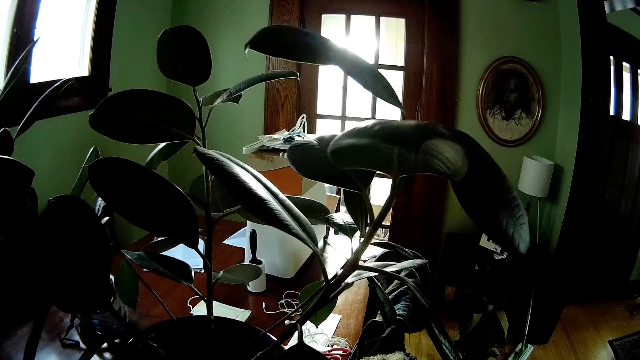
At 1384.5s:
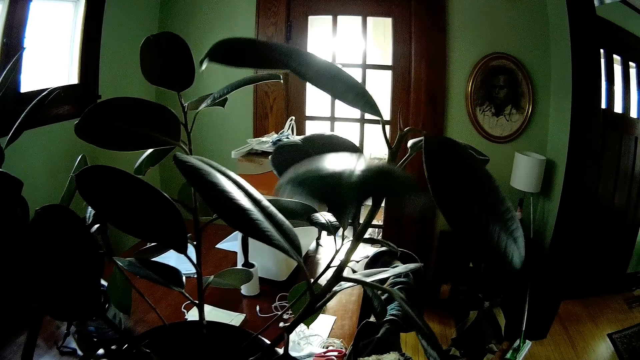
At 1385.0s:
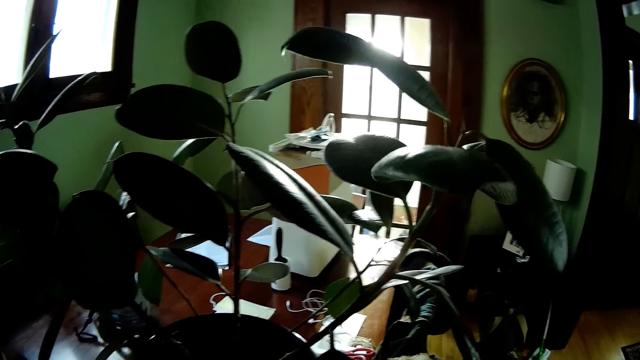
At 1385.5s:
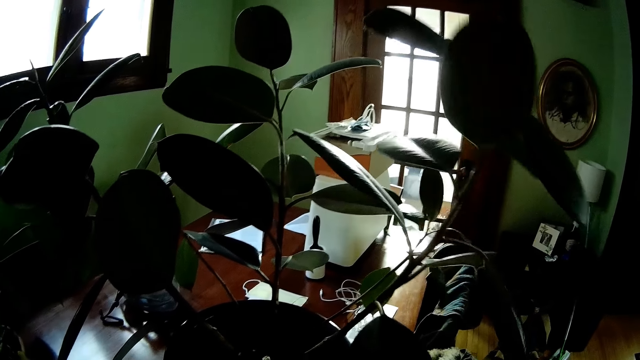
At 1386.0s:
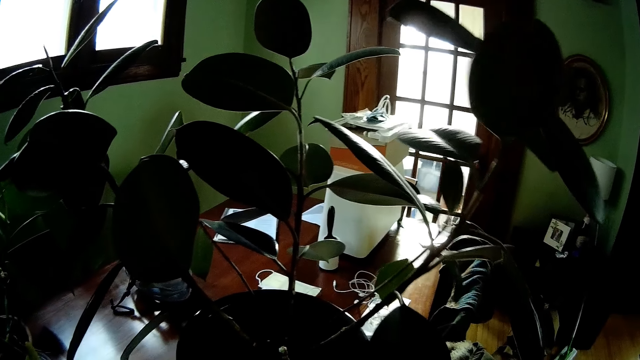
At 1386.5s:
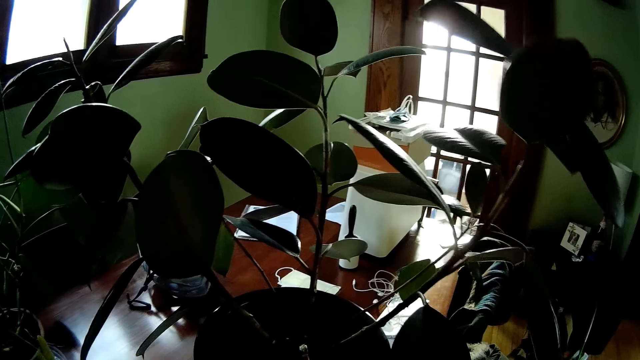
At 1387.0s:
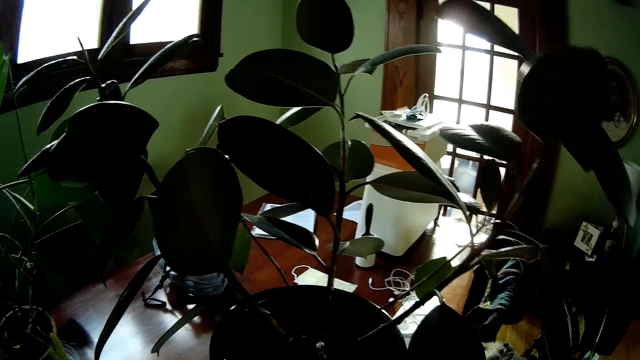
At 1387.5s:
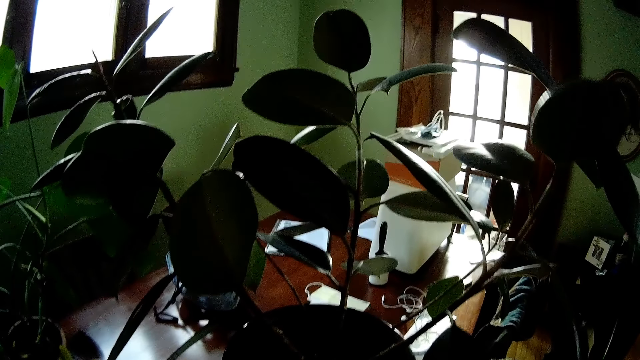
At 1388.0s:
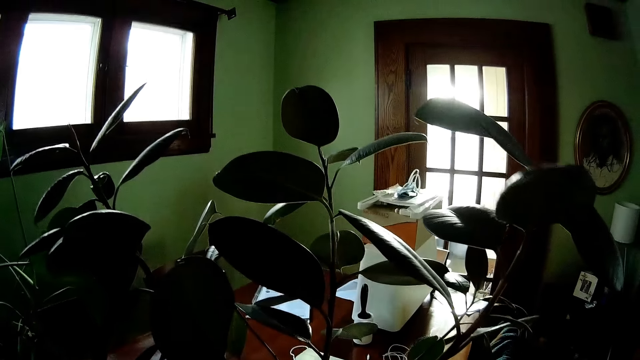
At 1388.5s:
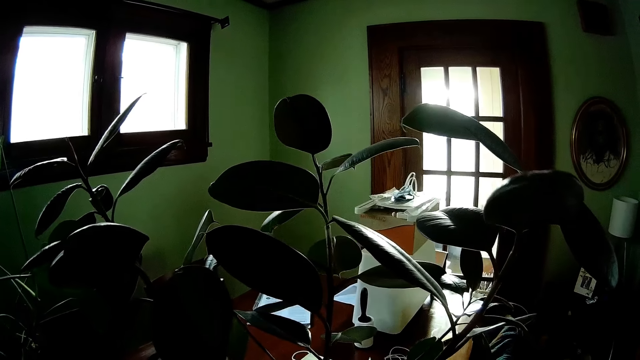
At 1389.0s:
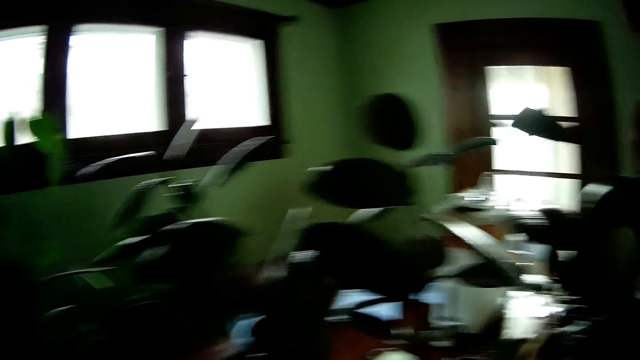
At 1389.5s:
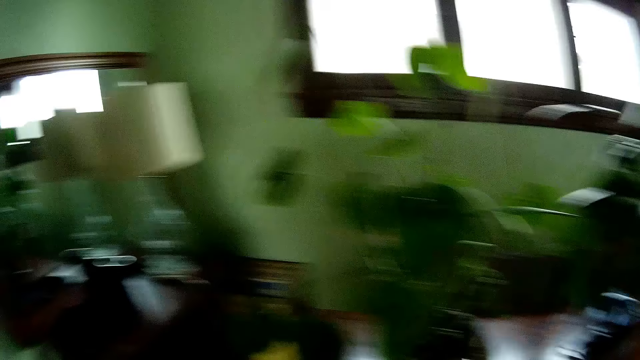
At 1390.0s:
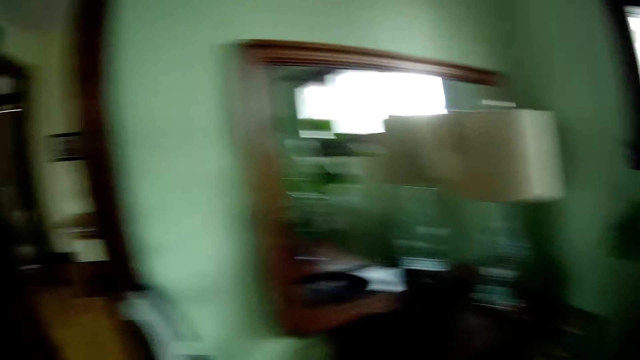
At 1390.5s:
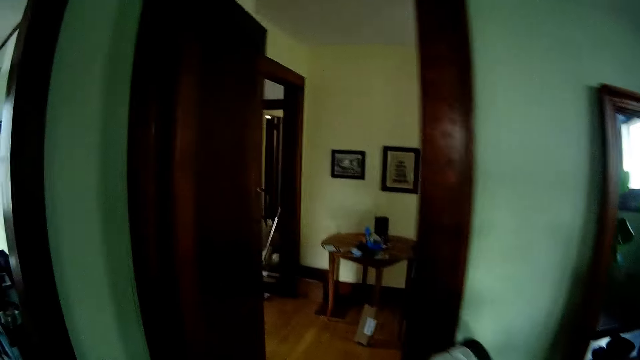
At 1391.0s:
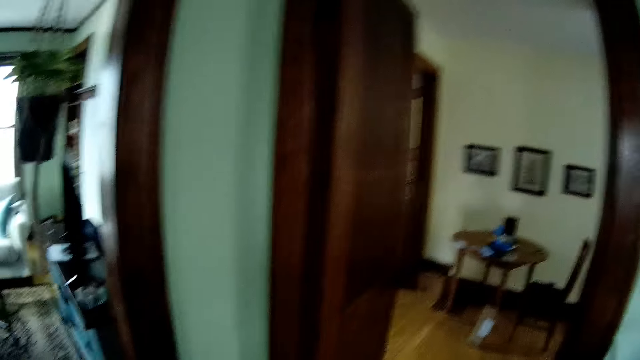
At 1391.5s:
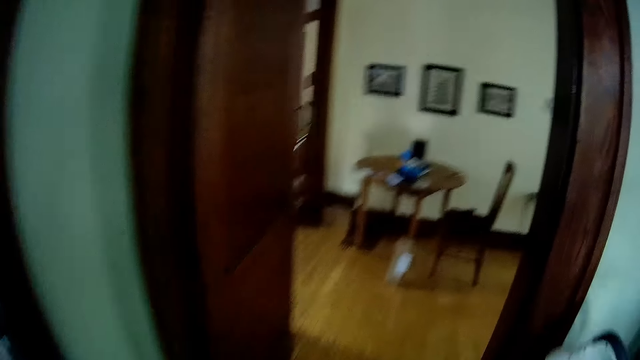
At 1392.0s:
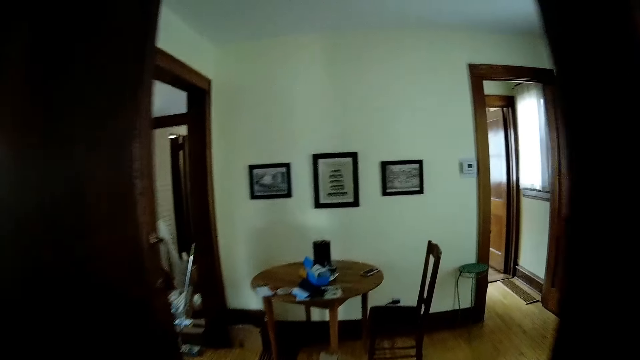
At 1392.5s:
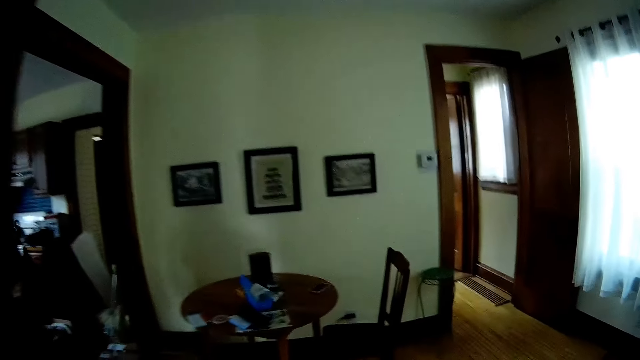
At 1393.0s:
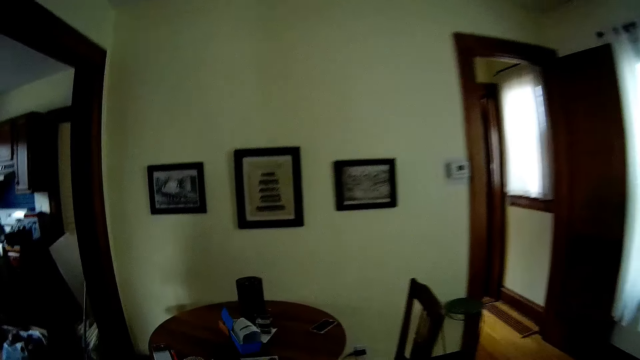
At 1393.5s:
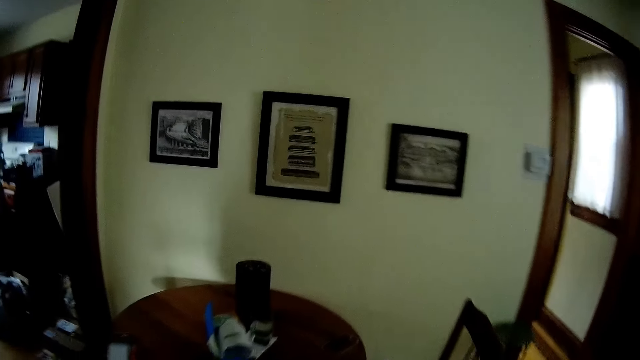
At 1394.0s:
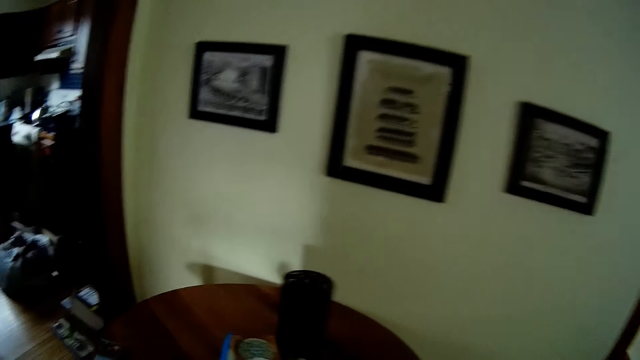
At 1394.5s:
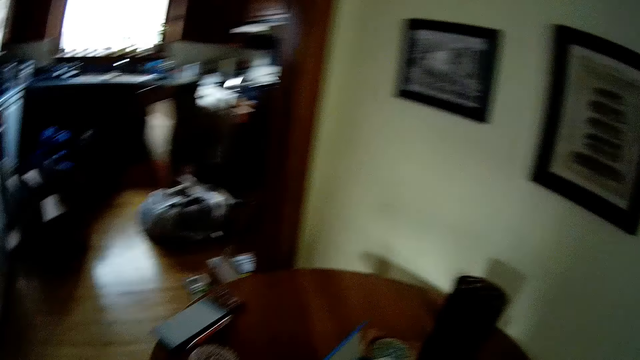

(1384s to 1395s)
The camera wearer touches the flower leaves. They turn around. They walk into the dining room.

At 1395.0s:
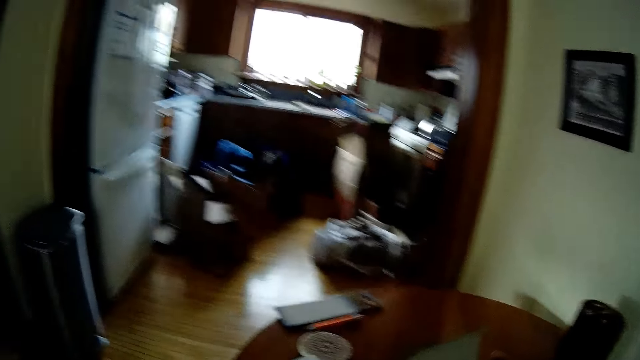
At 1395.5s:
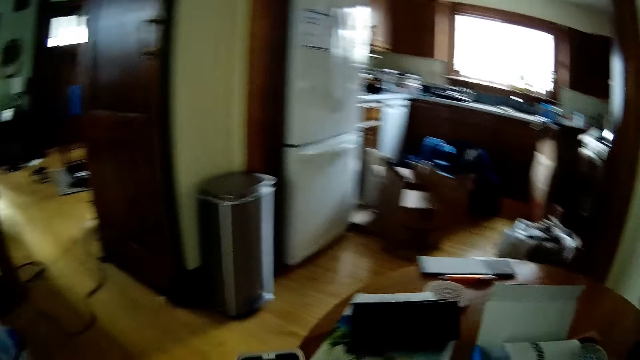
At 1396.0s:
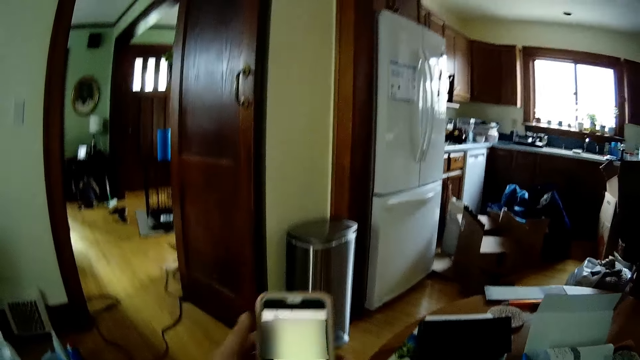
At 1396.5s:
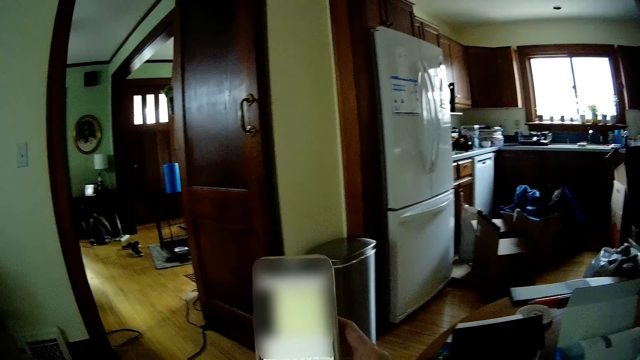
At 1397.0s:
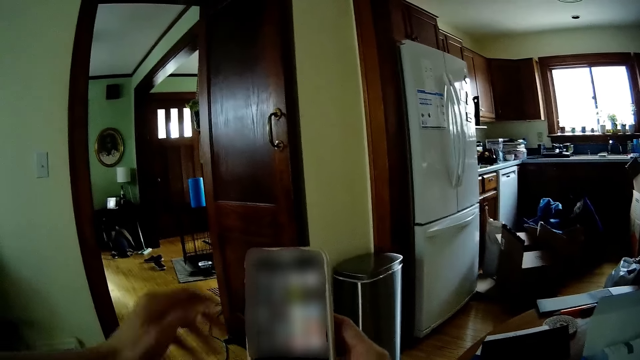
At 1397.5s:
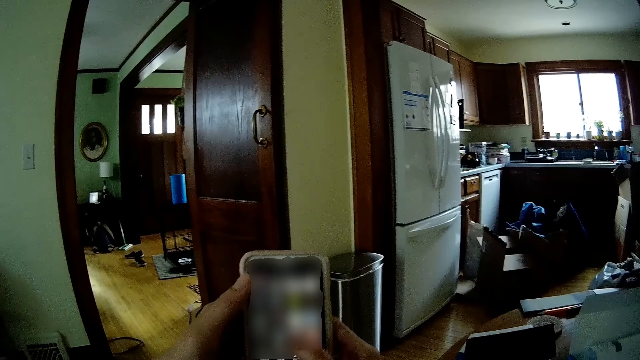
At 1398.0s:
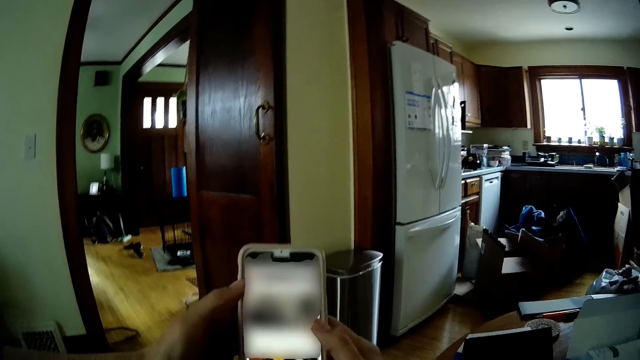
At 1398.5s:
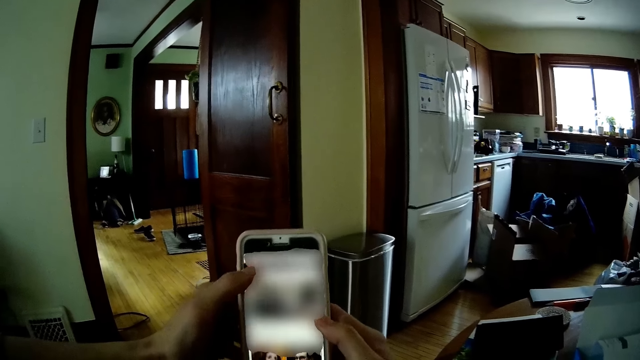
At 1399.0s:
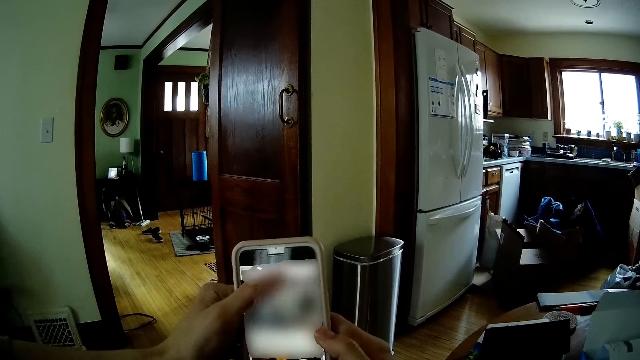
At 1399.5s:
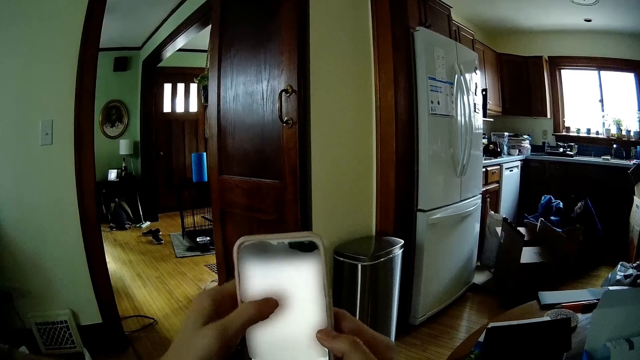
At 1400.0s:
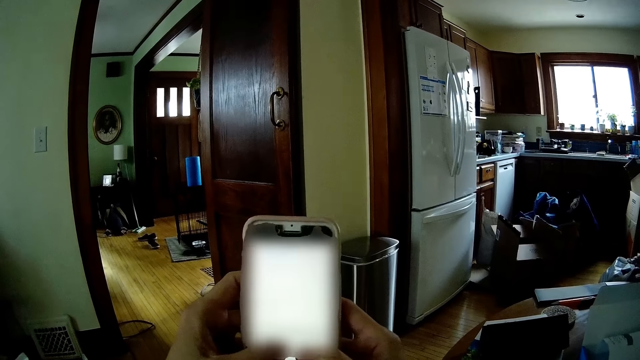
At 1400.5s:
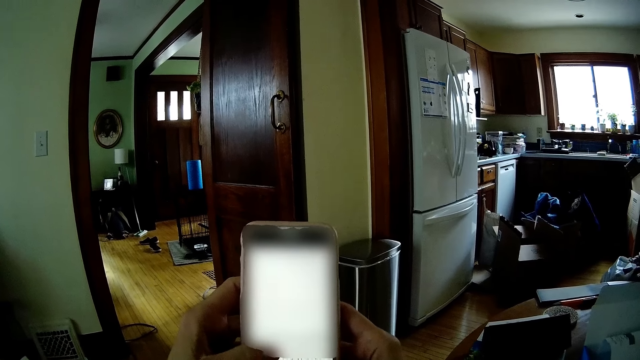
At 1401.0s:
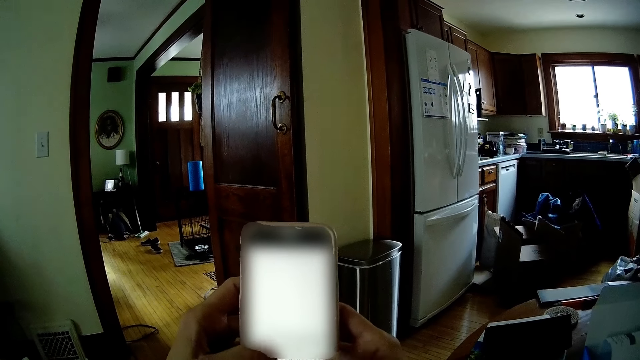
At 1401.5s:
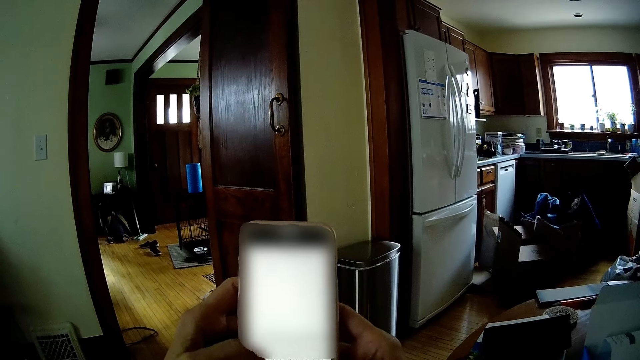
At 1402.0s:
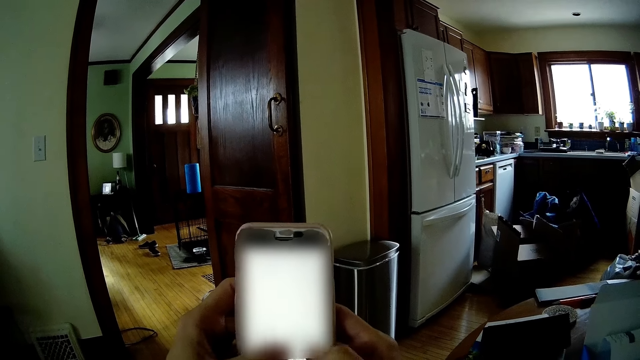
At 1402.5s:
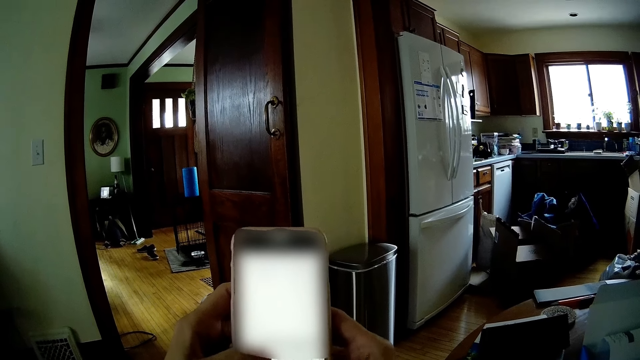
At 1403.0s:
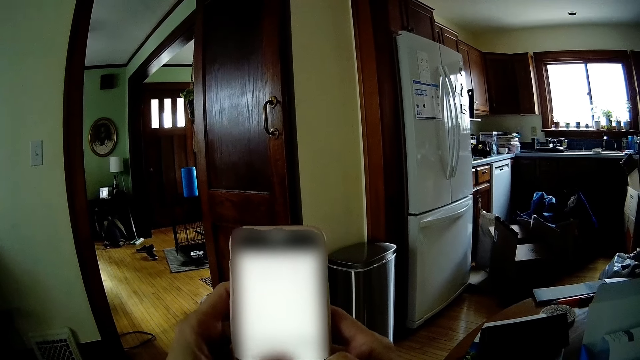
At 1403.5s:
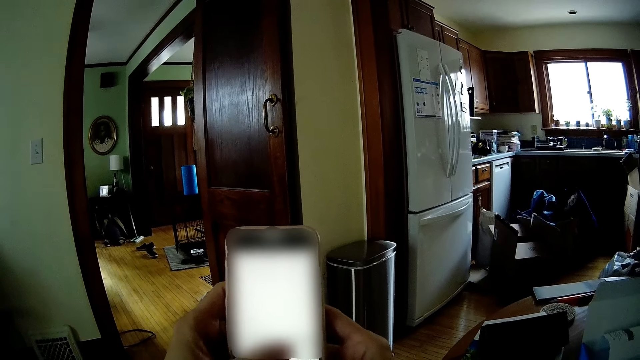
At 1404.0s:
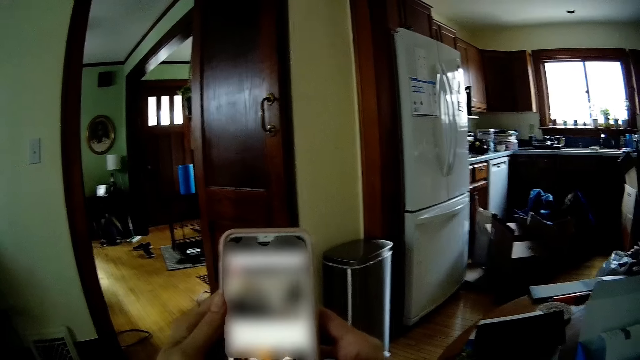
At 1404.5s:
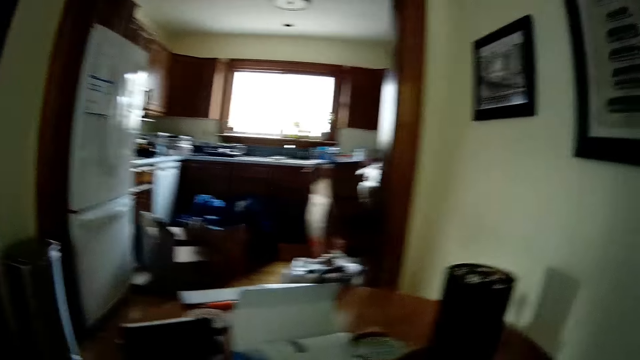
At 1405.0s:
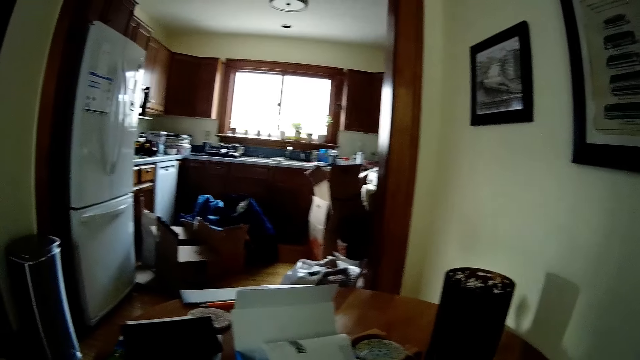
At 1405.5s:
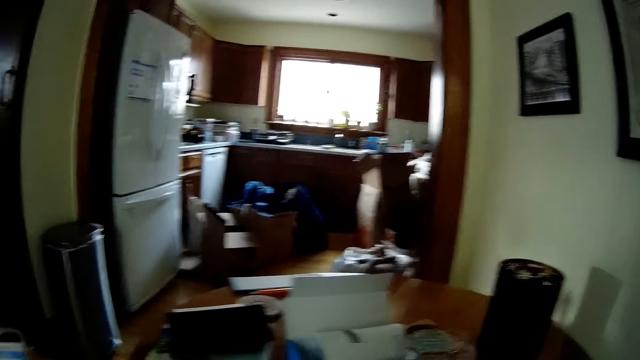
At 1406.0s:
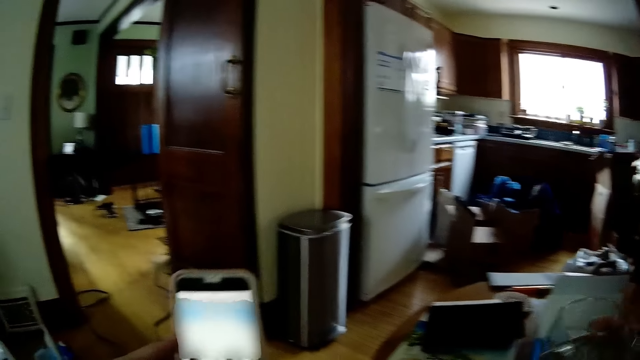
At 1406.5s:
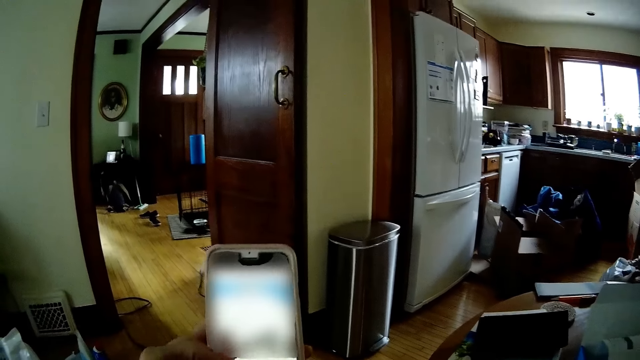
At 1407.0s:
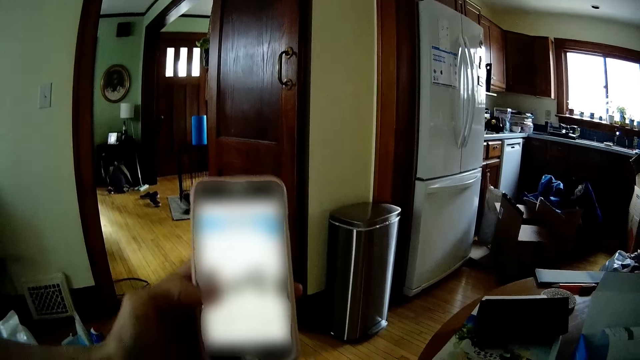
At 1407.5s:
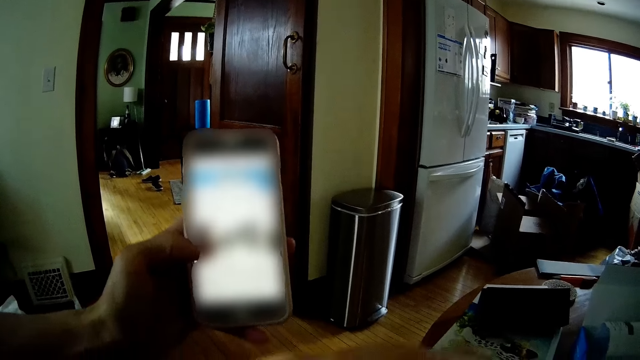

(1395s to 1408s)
The camera wearer picks up a phone from a dining table with his right hand. He holds the phone with both hands. He scrolls on the phone. He operates the phone with both hands. He looks around. He picks up a cup of water from the dining table with his right hand. He operates the phone. He raises the phone. He drinks the water with his right hand.
